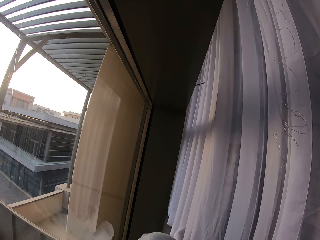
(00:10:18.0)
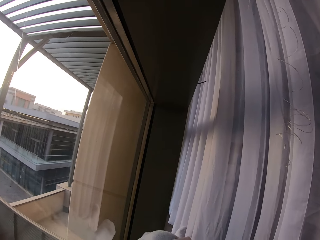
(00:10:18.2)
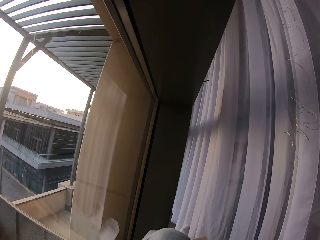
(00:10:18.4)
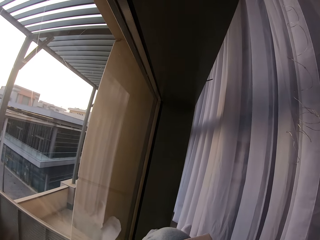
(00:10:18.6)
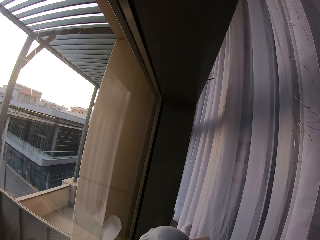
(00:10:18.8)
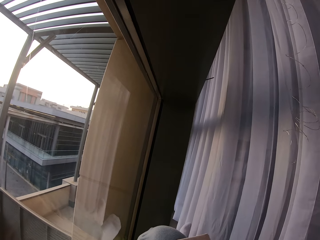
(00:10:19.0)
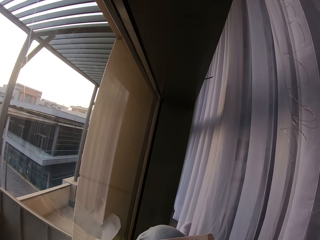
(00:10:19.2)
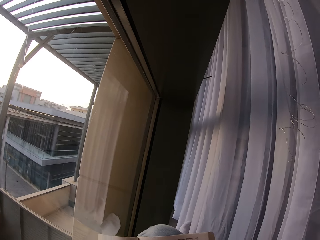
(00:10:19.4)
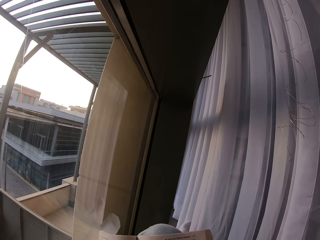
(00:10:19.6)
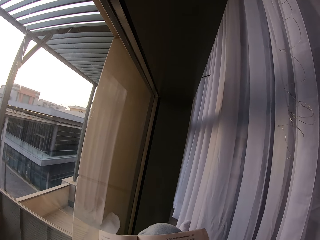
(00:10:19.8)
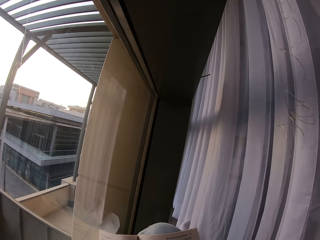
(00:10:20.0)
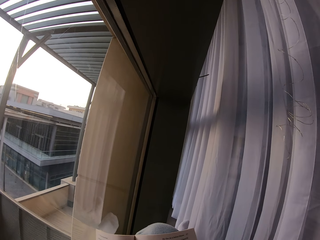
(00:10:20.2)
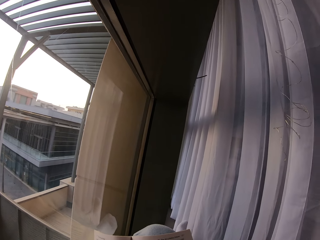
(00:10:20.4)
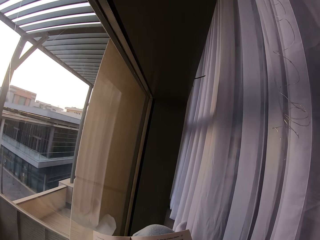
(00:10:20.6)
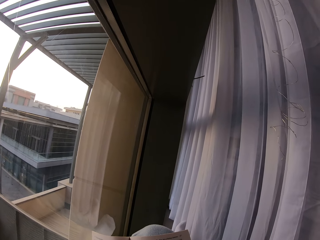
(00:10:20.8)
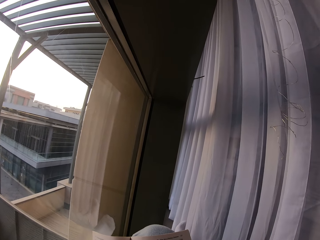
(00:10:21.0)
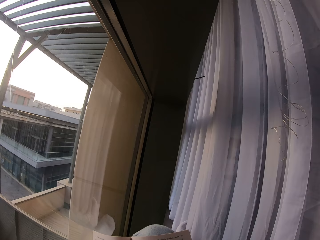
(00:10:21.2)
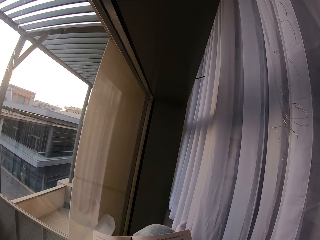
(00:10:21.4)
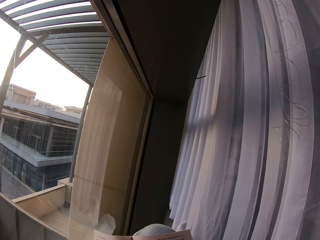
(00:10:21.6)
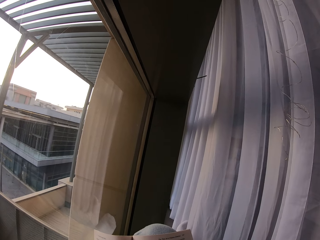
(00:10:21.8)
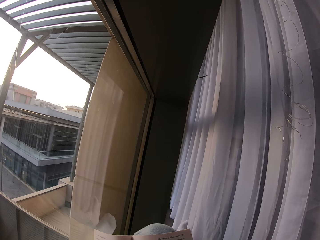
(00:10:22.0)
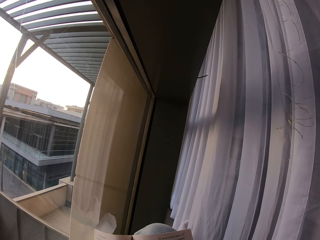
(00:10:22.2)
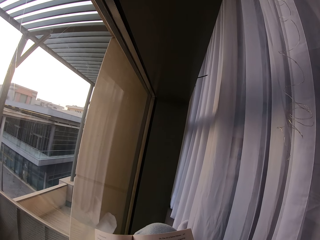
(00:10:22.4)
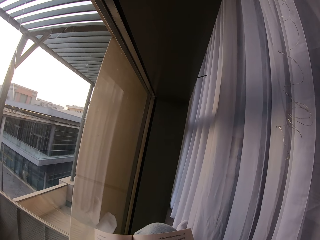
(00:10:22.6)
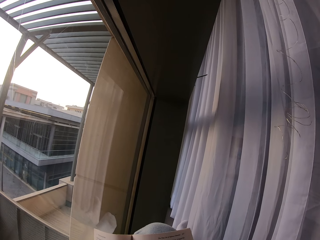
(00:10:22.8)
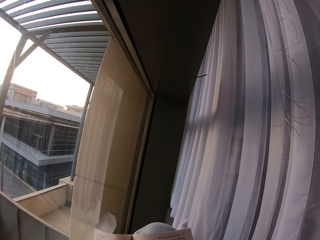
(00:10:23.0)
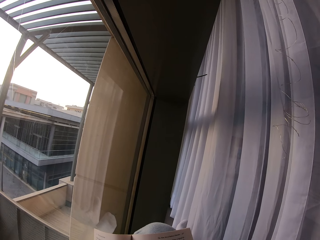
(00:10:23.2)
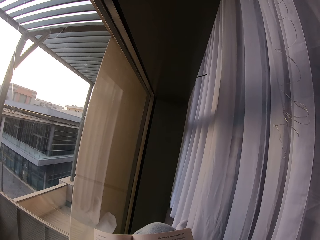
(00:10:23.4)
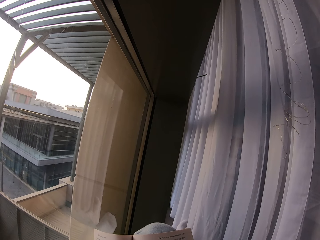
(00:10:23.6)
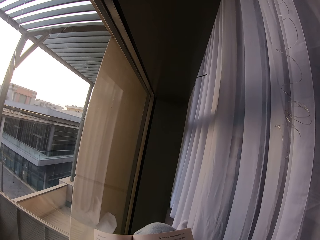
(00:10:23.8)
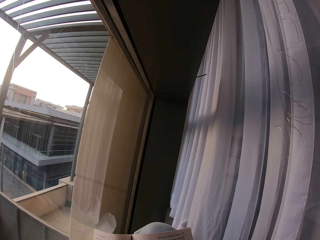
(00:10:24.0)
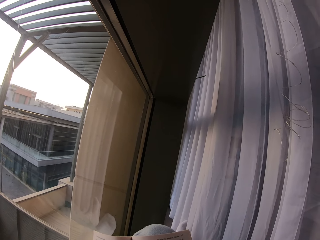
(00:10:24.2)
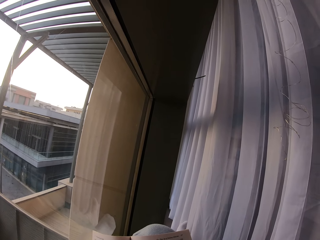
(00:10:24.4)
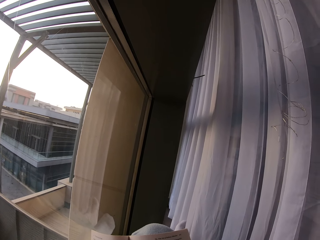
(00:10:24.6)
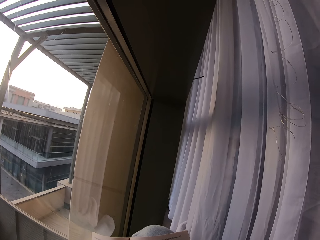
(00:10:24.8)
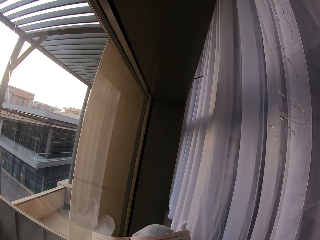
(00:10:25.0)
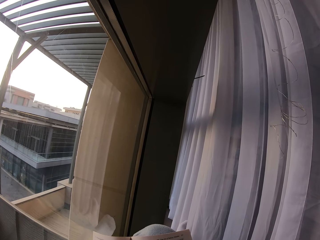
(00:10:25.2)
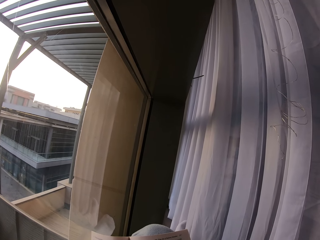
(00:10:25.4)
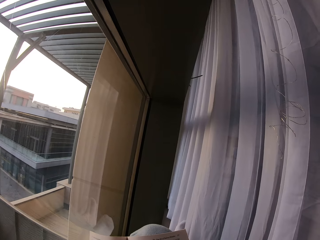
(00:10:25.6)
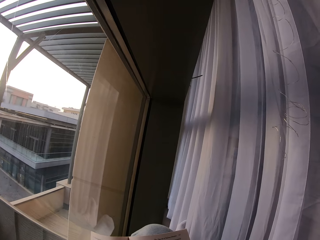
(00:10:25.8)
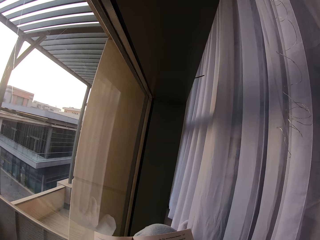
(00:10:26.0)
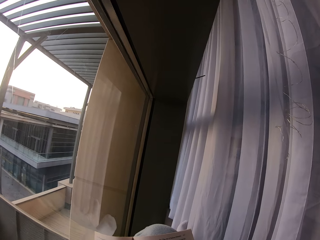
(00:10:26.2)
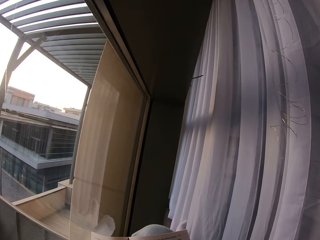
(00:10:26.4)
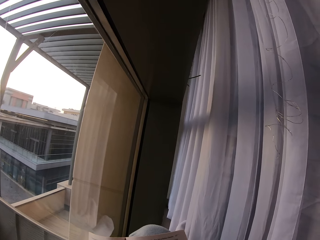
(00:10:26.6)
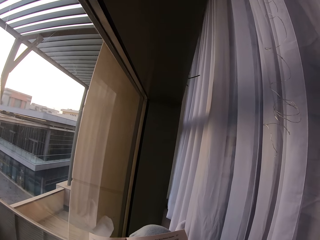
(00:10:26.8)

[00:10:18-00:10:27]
The camera wearer places the book on the laps. They read the book.

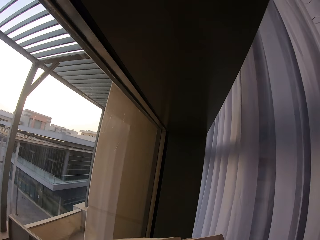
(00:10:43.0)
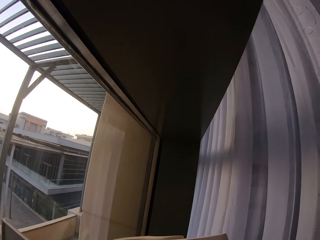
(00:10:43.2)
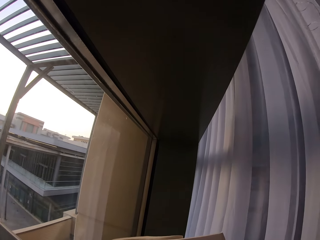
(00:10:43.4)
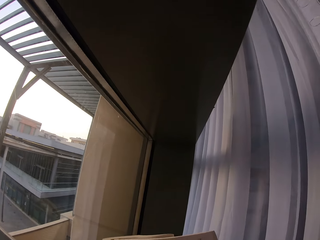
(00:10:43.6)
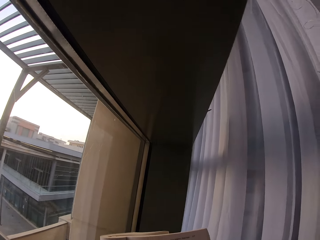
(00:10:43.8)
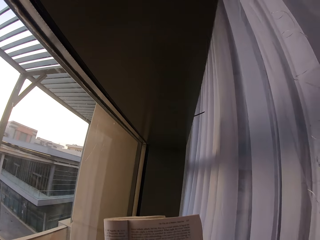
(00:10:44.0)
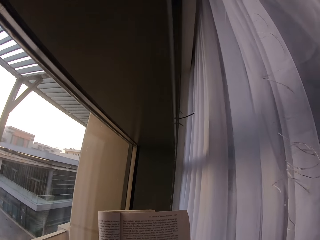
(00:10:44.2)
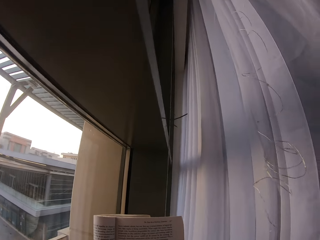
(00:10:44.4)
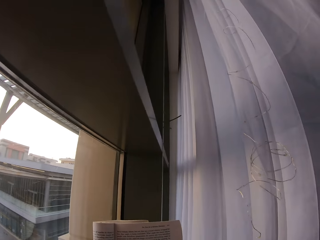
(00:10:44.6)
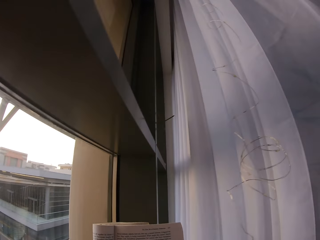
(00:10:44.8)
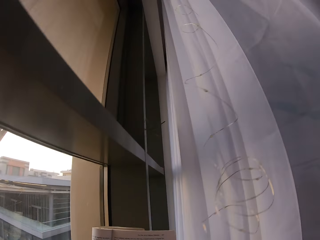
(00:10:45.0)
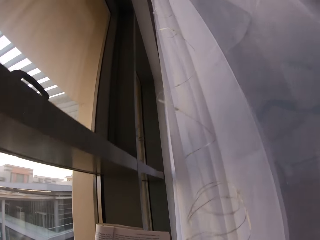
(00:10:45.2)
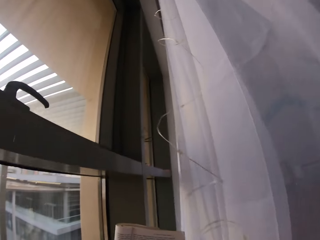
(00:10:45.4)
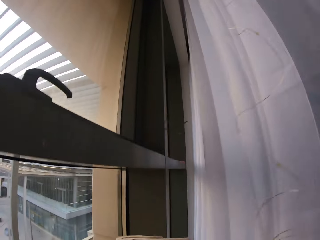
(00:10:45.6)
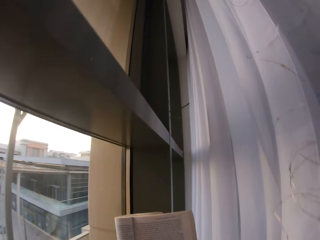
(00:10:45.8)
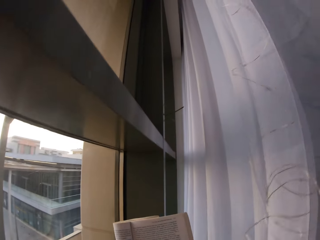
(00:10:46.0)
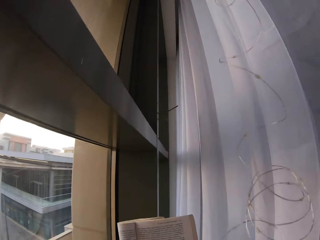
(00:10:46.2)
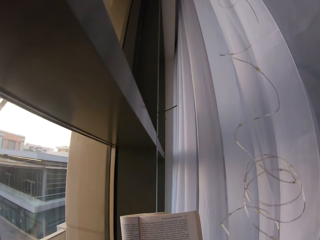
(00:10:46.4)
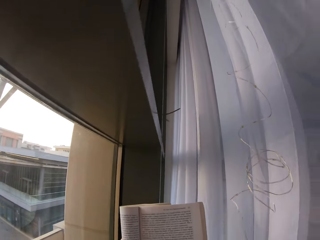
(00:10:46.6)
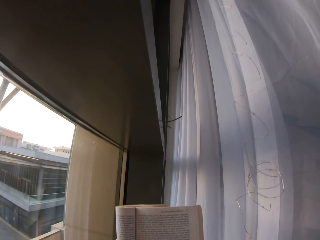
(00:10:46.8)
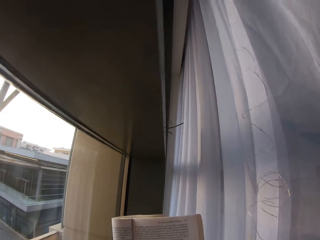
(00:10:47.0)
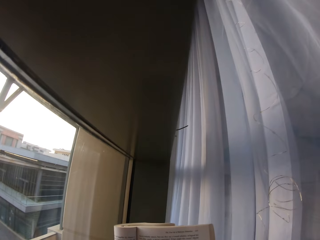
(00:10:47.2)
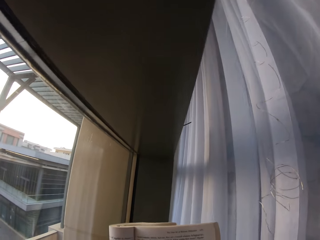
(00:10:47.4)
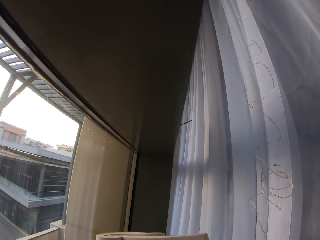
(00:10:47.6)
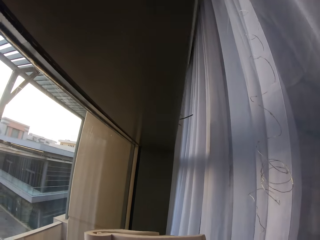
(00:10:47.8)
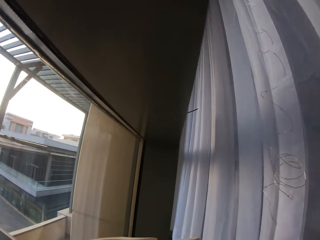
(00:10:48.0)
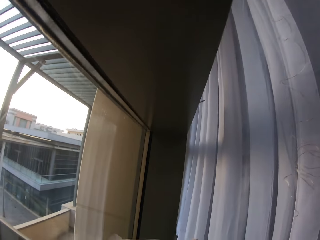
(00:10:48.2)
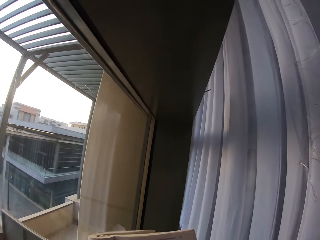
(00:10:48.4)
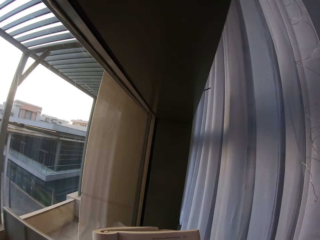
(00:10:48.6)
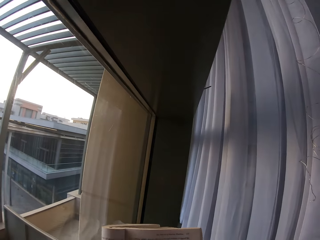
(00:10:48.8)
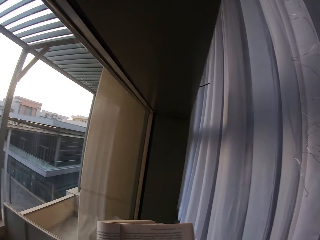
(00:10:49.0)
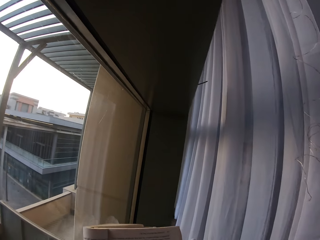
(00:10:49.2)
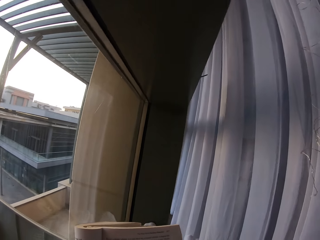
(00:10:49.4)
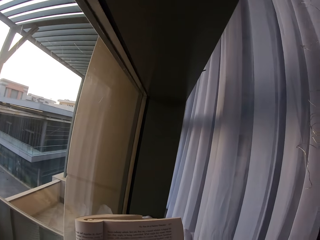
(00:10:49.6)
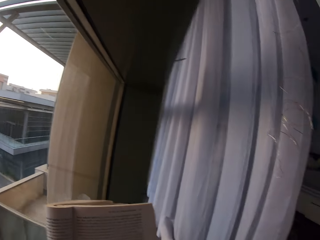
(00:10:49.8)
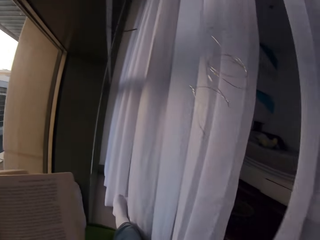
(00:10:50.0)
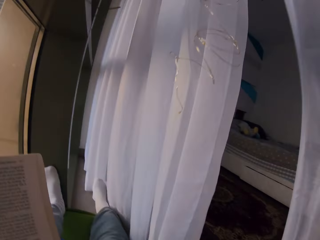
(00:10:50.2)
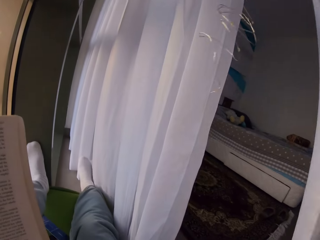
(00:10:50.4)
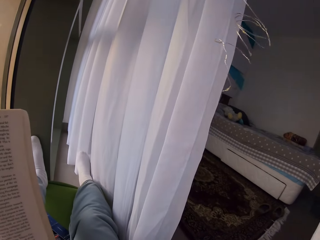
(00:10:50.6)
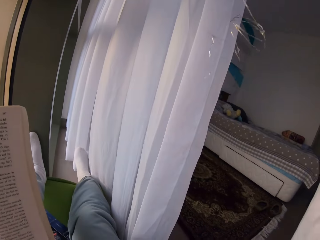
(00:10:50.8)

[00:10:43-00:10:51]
The camera wearer looks around the house. They fold the book with both hands. They read the book.

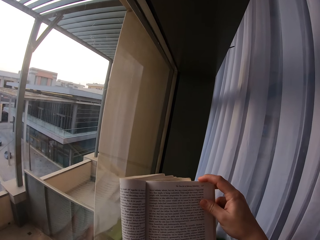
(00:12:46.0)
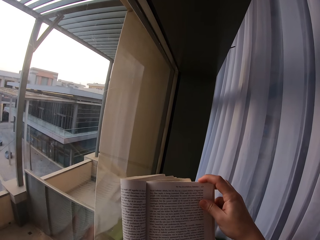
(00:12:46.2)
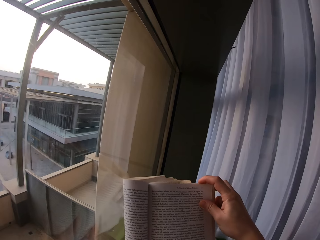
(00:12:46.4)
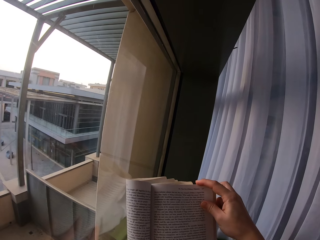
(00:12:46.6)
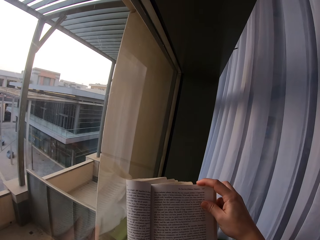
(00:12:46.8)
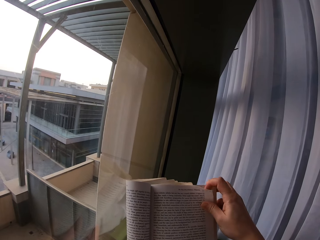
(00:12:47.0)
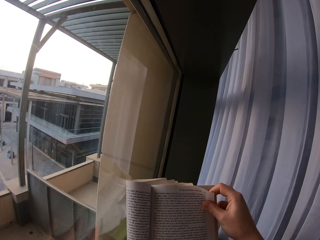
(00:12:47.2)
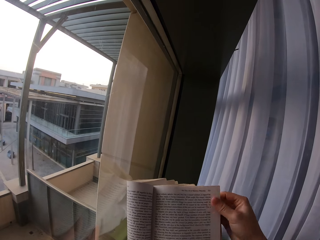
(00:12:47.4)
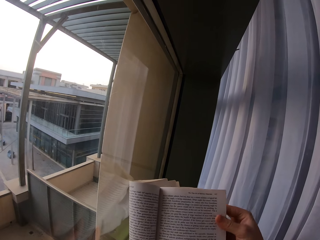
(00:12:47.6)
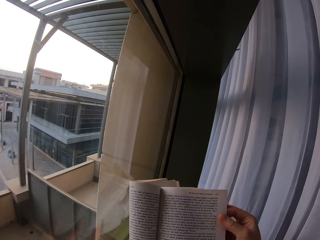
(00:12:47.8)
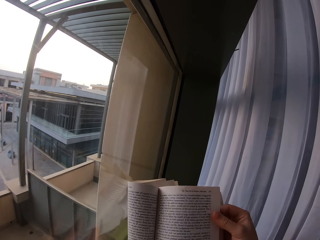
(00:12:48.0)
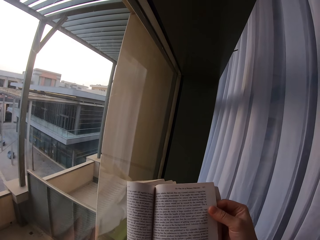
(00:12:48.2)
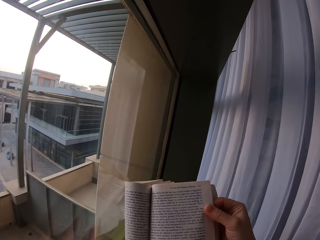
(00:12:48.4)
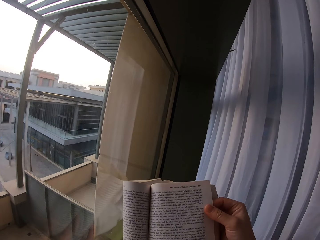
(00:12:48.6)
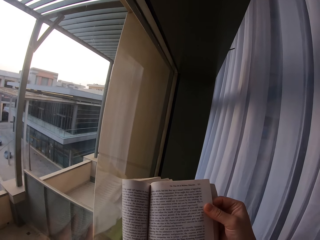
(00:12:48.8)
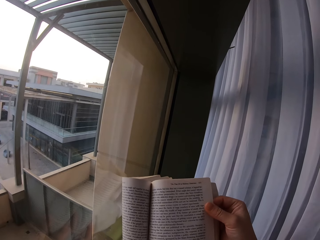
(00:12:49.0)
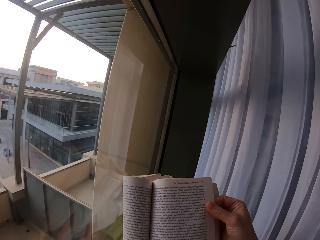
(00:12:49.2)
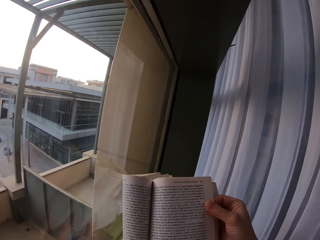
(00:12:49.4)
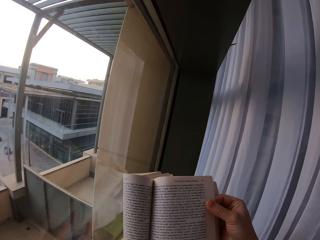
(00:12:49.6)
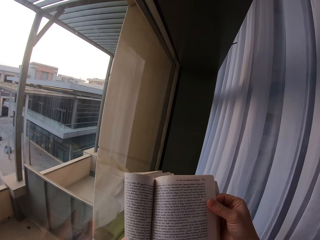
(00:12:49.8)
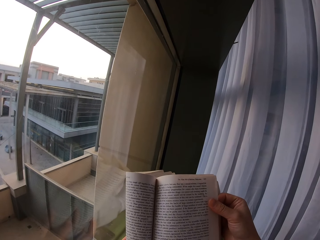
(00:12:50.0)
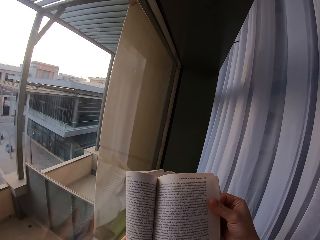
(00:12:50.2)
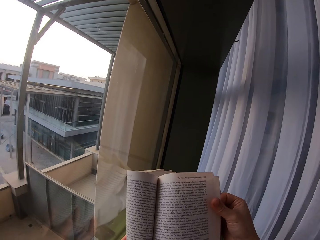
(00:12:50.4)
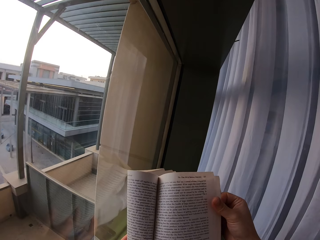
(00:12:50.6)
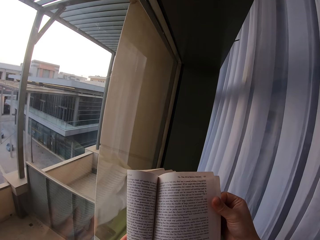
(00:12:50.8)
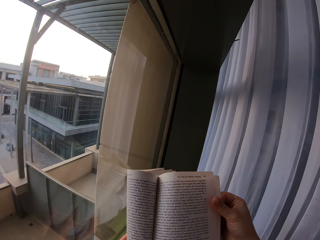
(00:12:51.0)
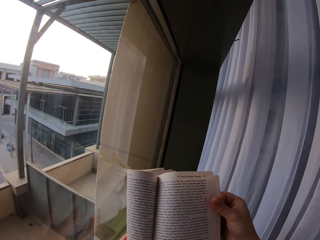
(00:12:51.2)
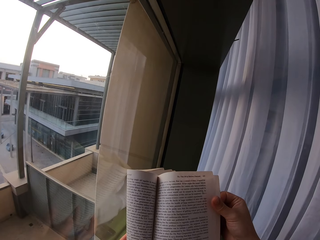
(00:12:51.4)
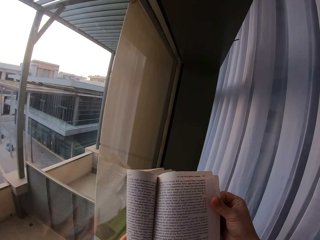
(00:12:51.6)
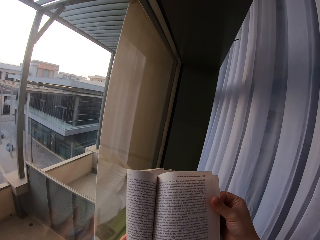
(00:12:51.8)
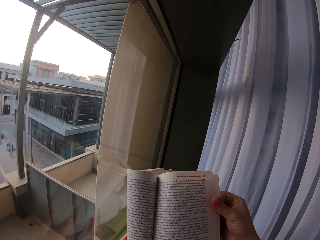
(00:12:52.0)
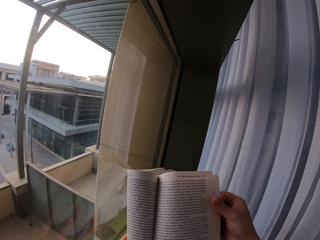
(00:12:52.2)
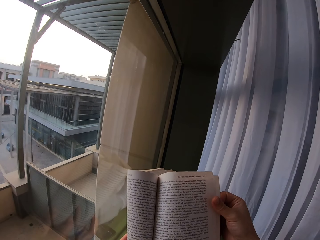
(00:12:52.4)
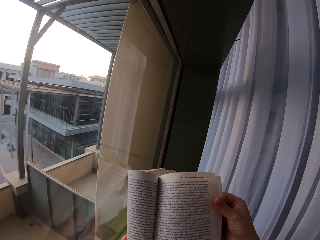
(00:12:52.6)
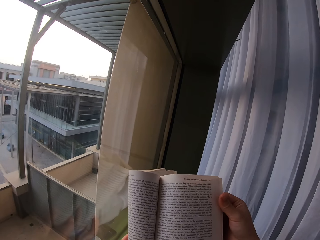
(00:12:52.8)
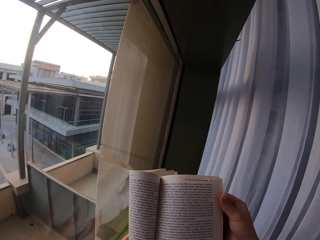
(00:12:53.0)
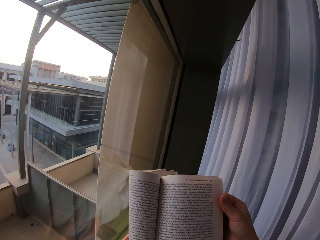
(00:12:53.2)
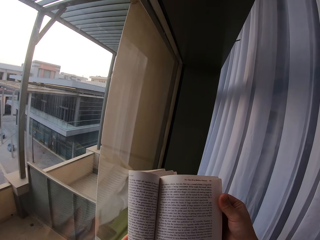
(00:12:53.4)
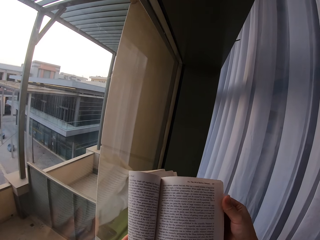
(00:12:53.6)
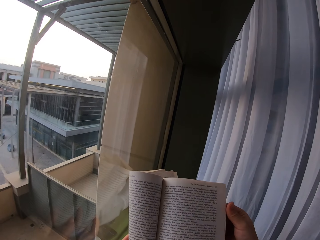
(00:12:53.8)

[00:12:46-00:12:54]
The camera wearer turns another page.
